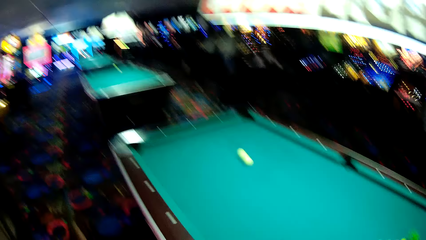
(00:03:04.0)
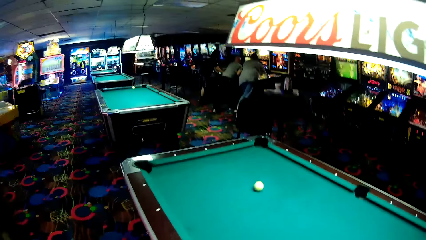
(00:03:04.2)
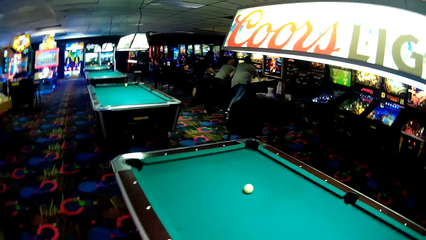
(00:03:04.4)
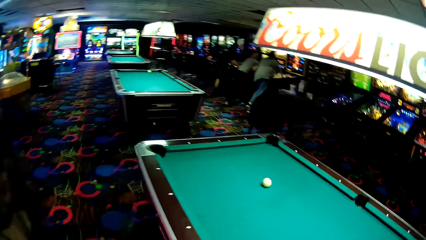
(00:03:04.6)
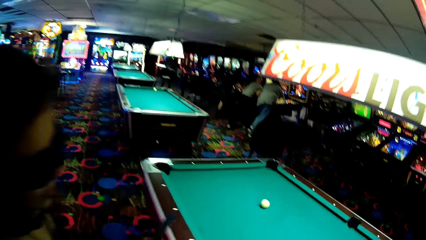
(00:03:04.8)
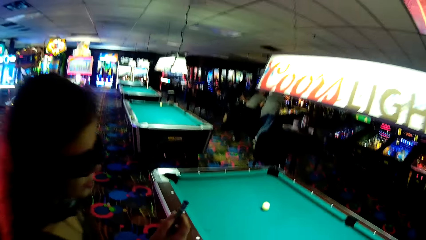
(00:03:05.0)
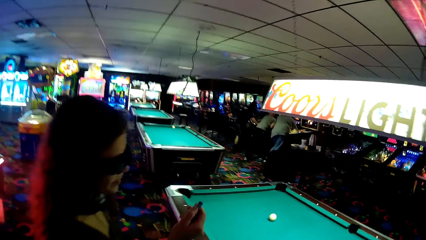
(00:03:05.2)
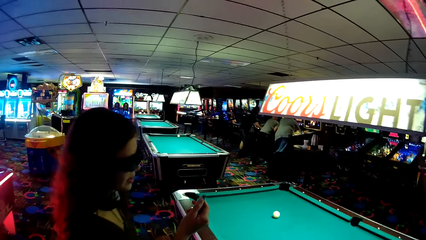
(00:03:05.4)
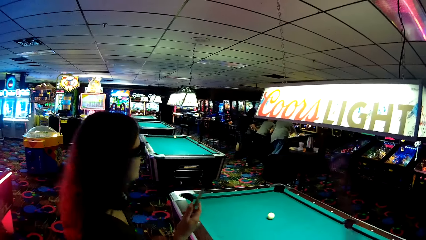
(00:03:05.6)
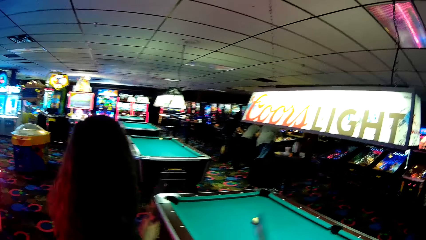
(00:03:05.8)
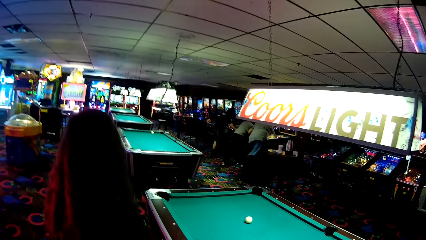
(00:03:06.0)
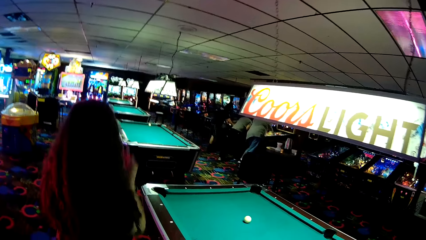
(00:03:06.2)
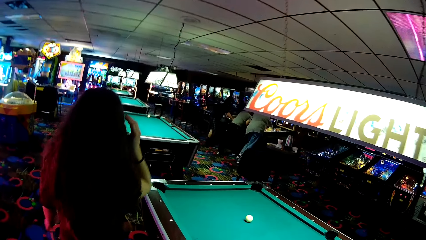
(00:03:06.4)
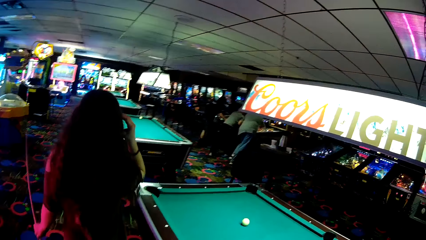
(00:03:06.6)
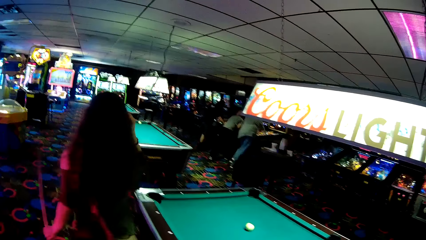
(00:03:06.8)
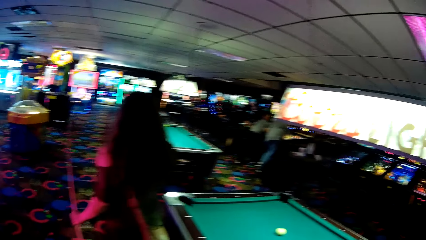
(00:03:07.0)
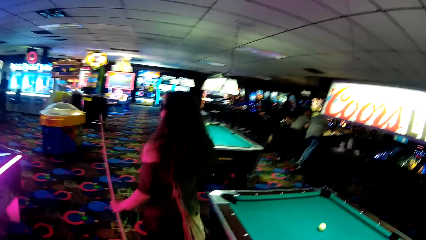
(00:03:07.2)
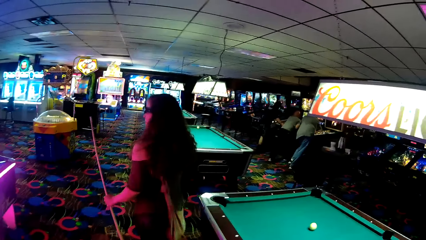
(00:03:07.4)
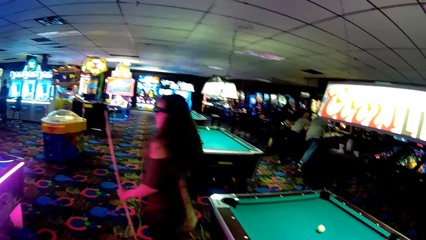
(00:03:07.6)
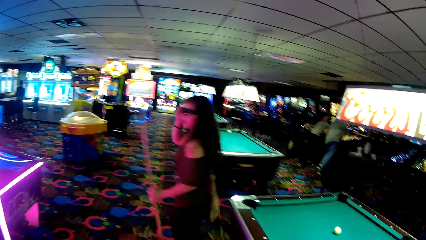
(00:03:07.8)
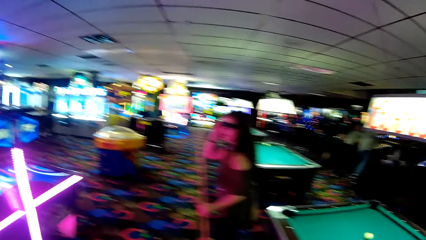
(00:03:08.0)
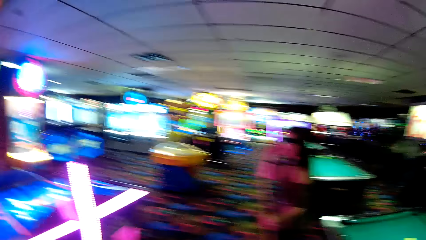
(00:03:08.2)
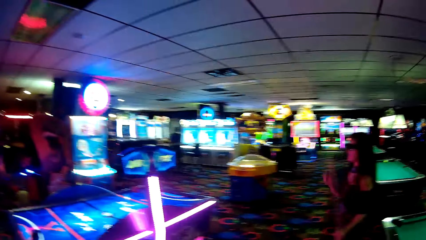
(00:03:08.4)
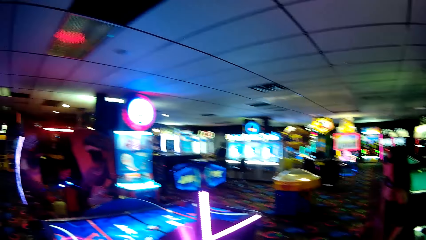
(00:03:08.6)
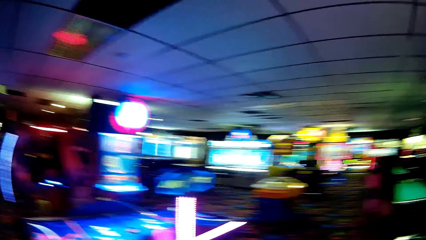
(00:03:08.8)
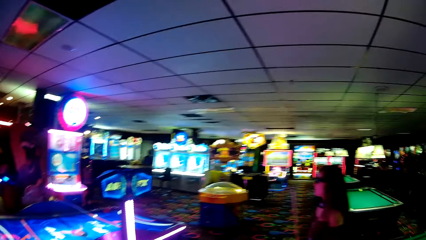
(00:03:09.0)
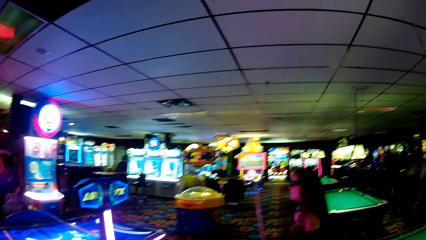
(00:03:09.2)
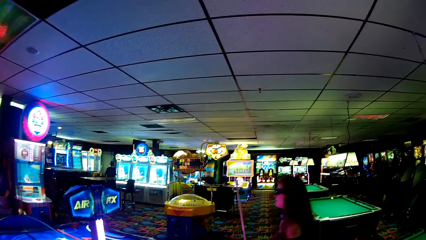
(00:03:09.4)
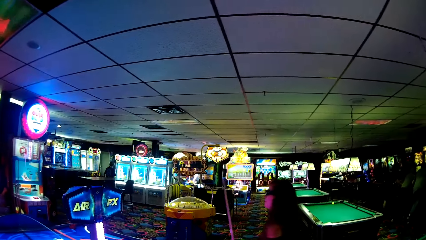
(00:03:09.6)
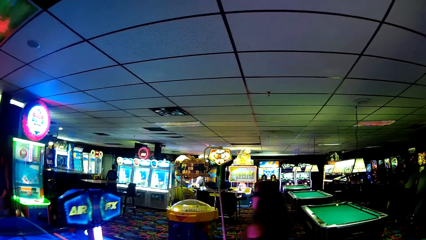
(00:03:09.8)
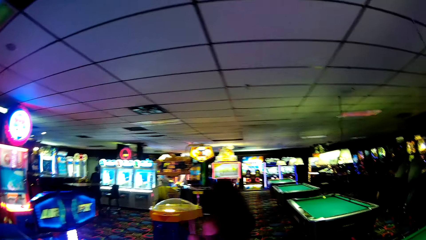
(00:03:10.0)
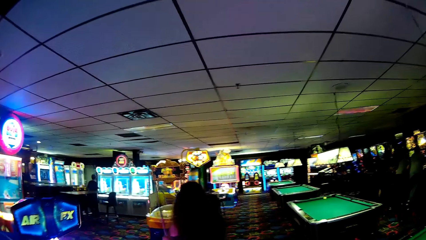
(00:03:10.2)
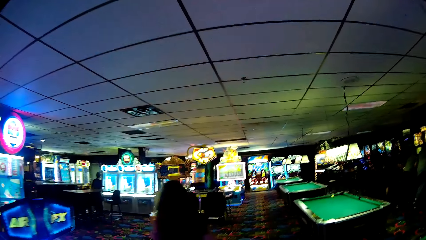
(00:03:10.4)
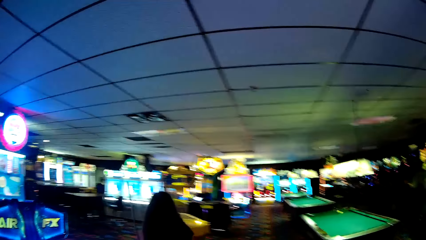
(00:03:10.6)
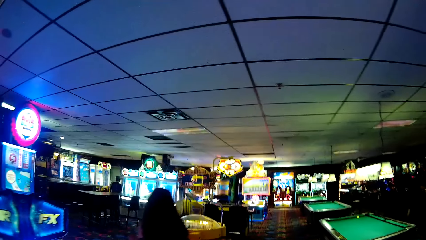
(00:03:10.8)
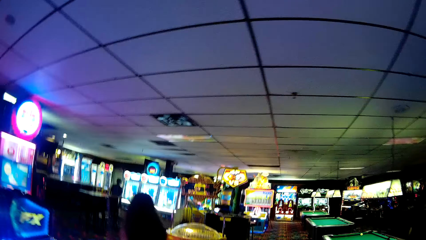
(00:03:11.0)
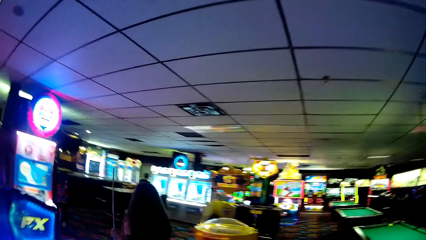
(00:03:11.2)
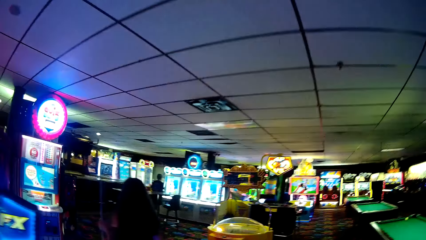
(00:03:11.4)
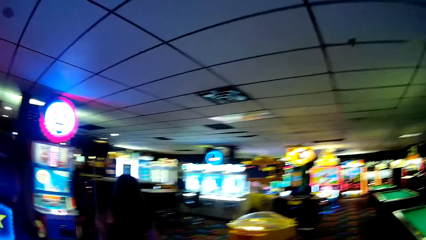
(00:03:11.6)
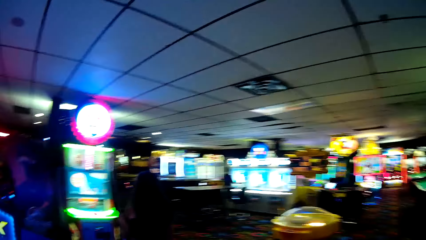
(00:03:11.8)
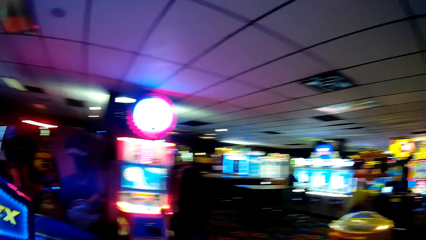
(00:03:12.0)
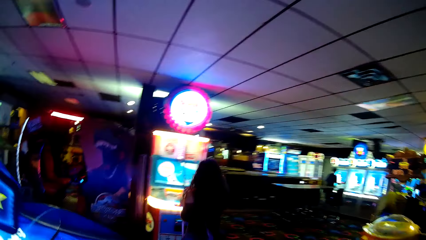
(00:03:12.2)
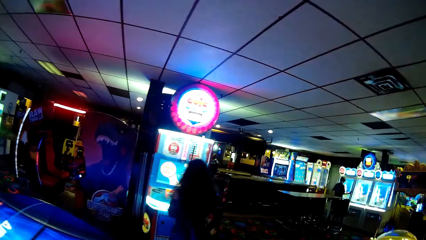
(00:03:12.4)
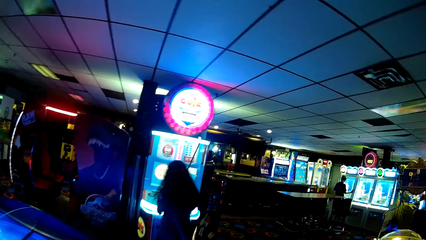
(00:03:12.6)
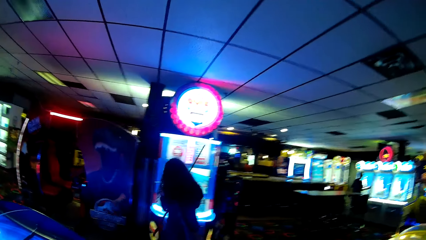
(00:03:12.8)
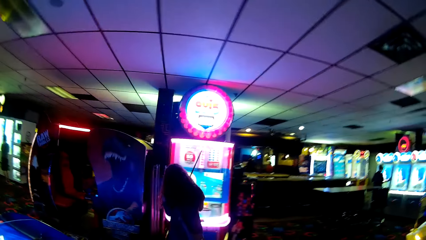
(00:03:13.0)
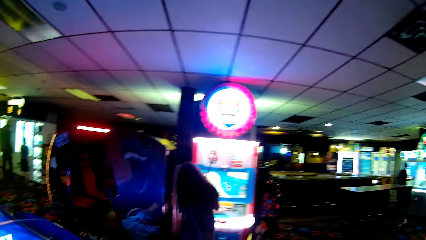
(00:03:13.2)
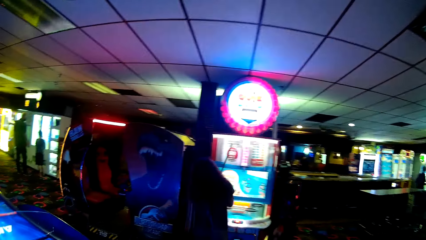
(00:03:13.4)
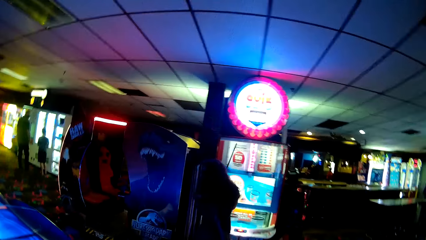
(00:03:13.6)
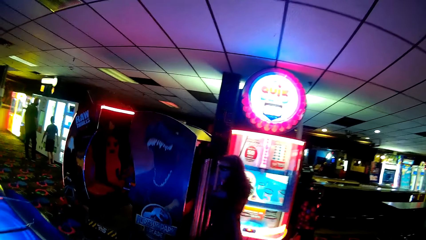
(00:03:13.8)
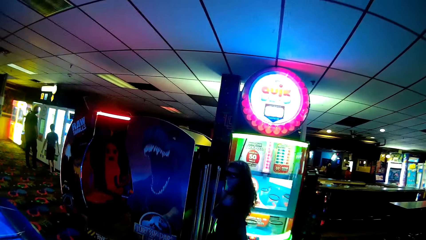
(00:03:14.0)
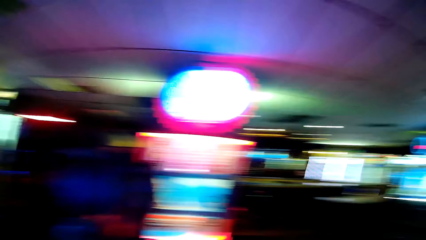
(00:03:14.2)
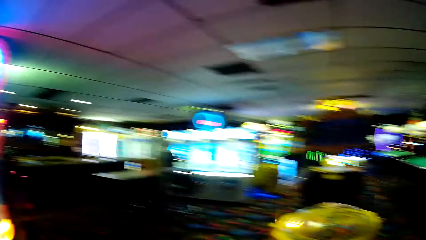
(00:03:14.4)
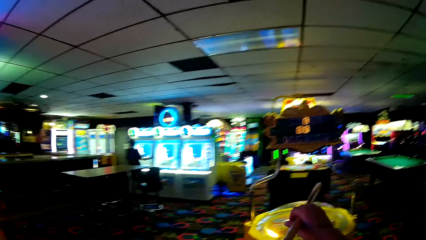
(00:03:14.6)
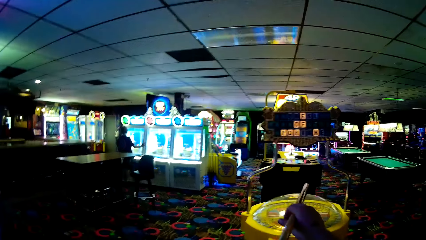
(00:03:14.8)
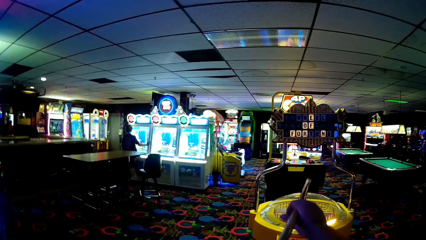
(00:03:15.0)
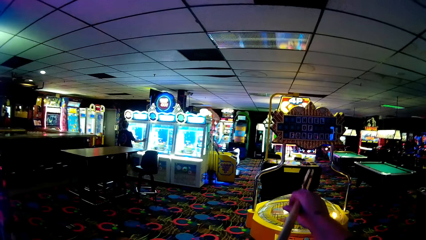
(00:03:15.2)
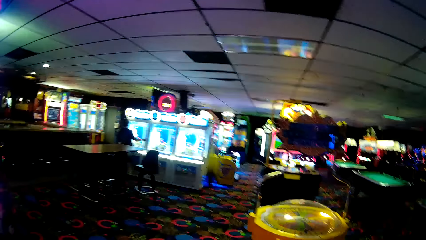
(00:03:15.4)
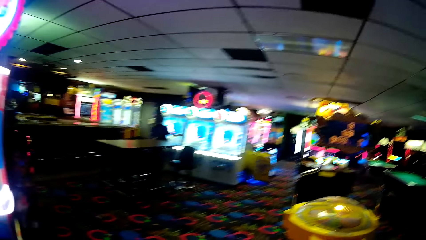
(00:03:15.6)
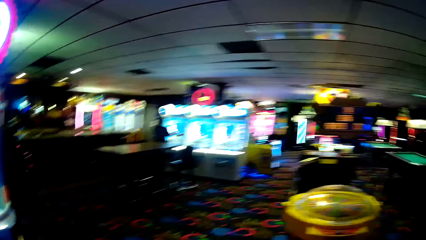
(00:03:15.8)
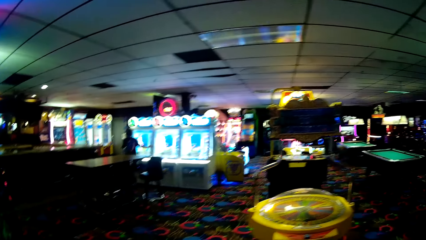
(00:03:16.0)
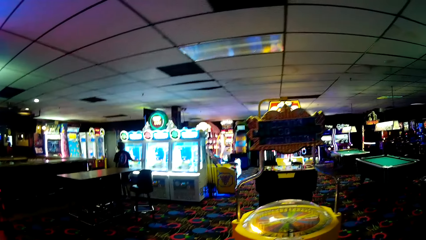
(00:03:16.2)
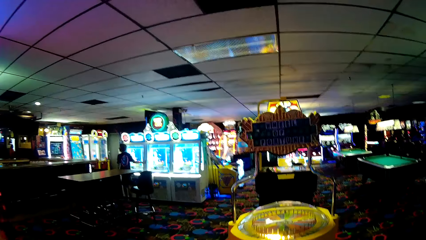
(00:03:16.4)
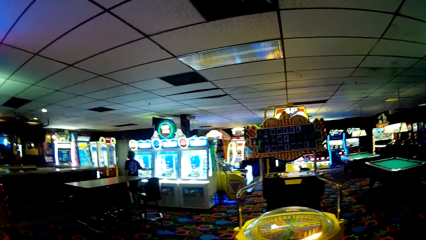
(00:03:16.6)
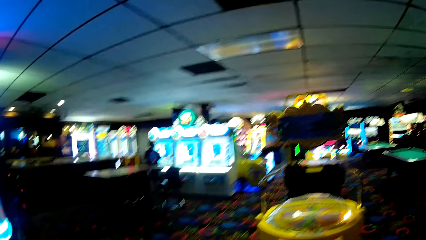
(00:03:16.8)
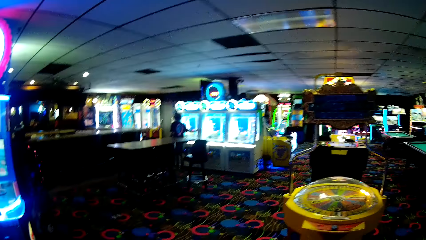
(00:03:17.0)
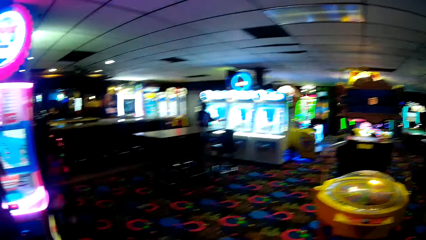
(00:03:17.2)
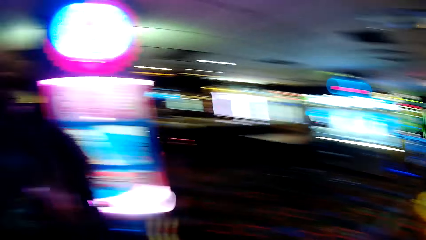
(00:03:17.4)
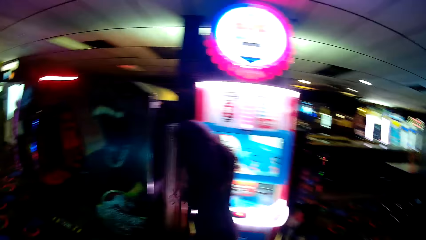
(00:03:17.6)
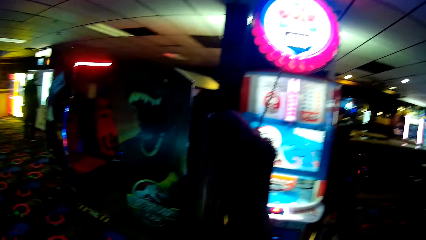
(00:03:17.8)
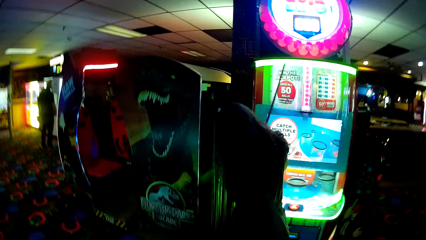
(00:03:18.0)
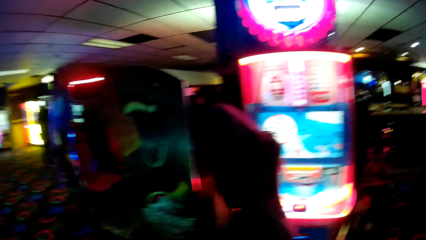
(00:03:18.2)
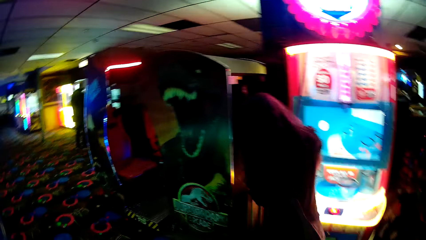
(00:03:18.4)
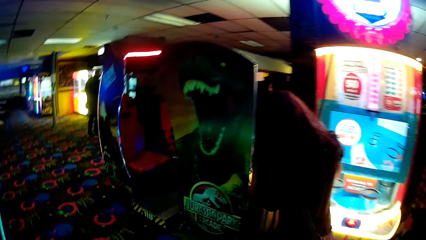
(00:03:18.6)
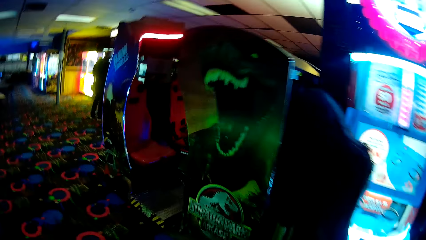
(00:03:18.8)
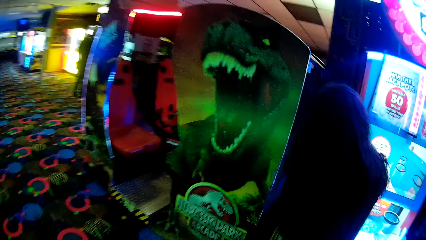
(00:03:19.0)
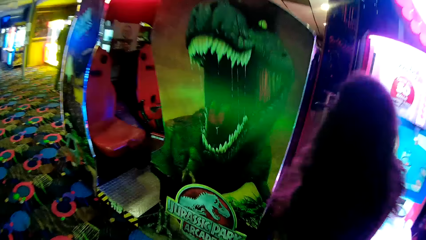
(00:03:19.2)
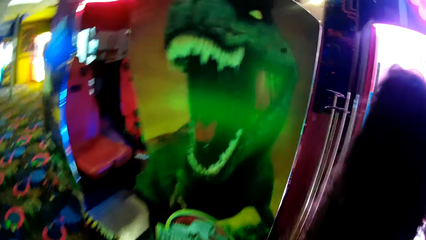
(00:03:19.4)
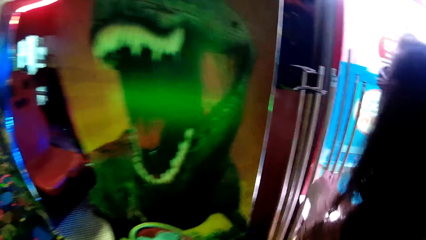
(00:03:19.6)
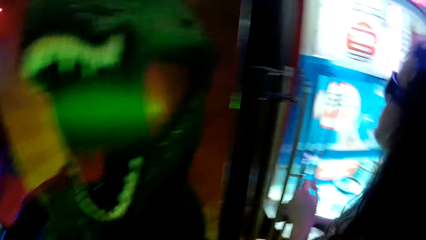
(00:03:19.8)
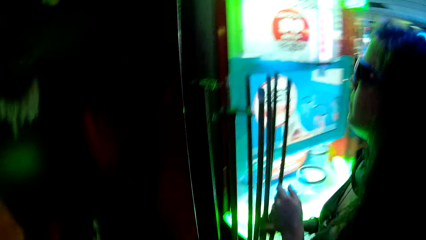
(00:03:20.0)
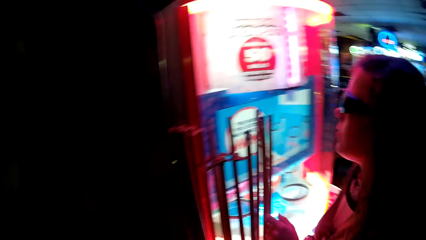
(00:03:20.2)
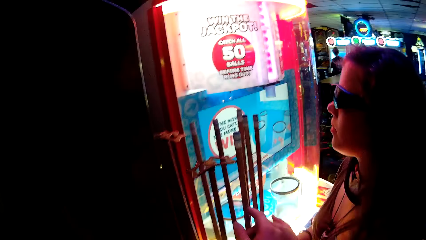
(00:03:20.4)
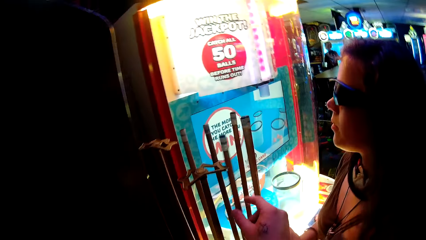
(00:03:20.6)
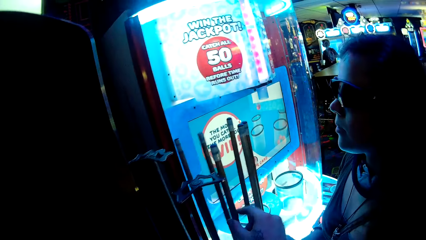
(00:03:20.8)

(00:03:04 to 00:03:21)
The camera wearer walks around a casino. A lady walks around the casino. The camera wearer walks around the casino. They point at a pool table. They walk around the casino.
